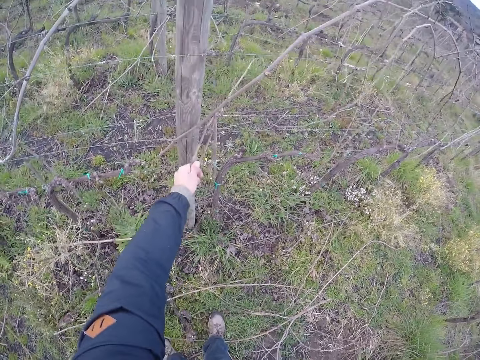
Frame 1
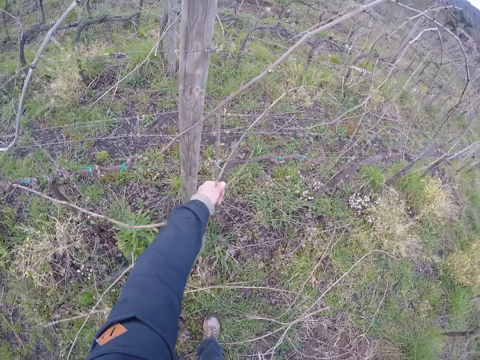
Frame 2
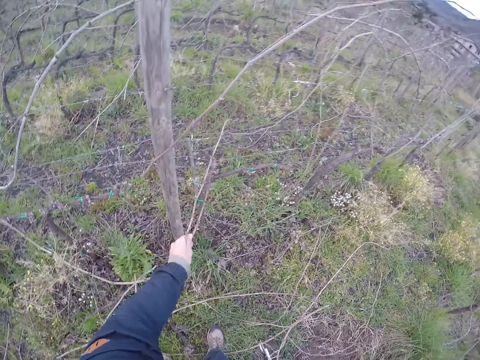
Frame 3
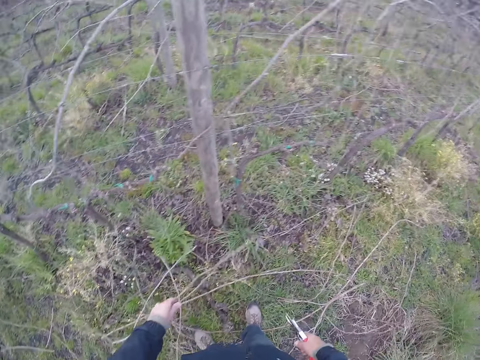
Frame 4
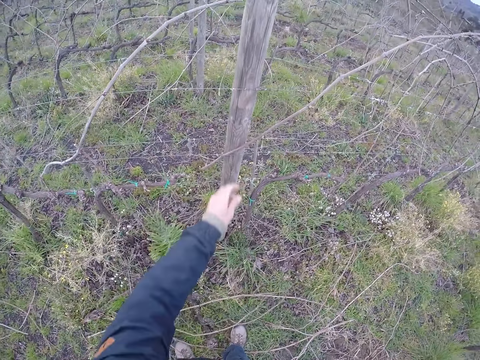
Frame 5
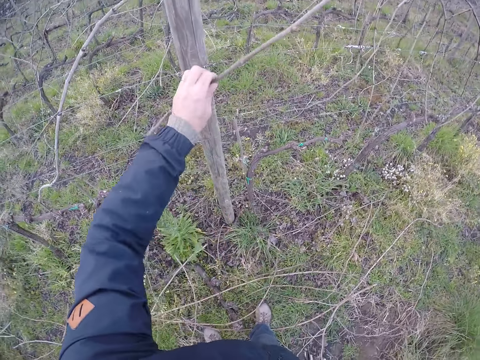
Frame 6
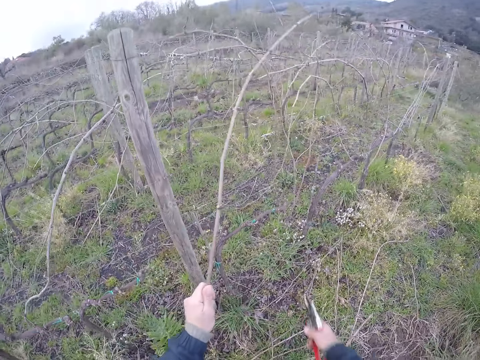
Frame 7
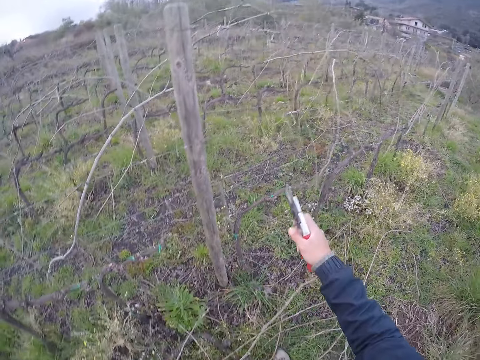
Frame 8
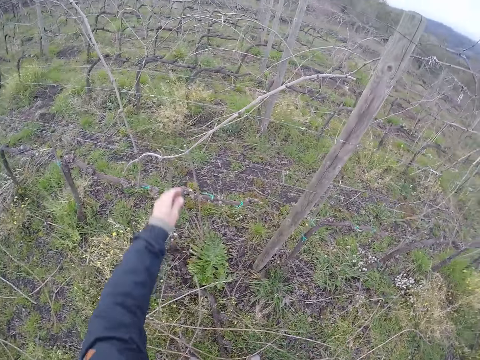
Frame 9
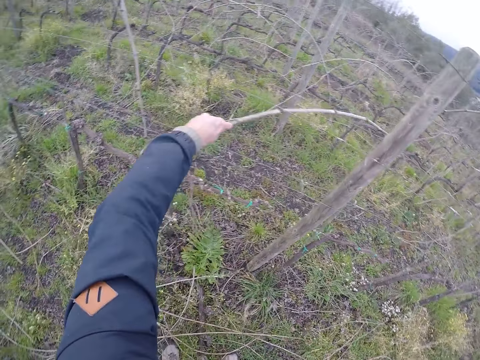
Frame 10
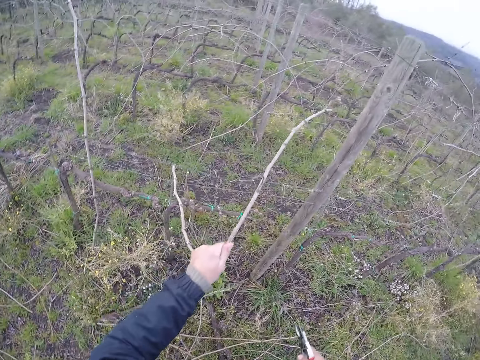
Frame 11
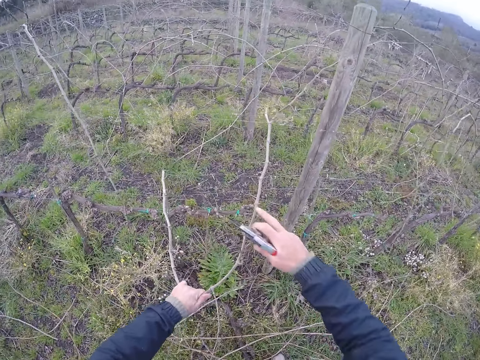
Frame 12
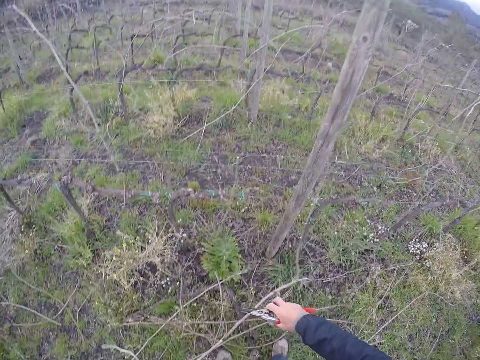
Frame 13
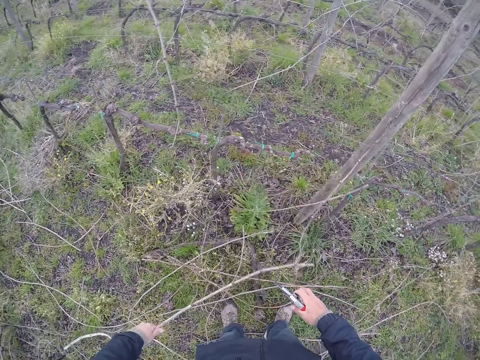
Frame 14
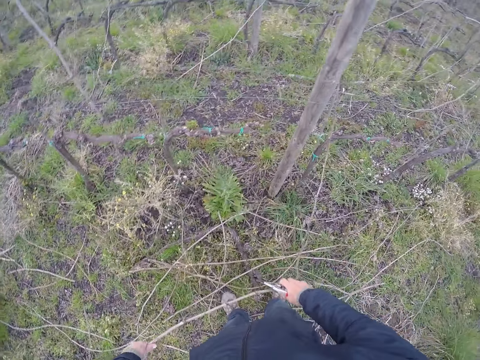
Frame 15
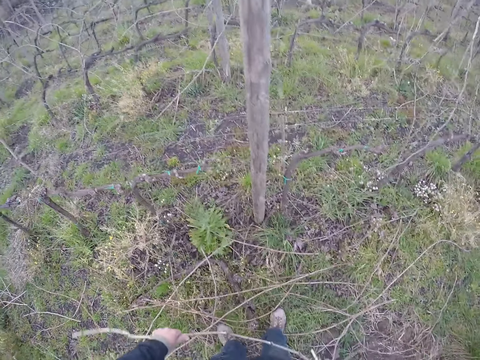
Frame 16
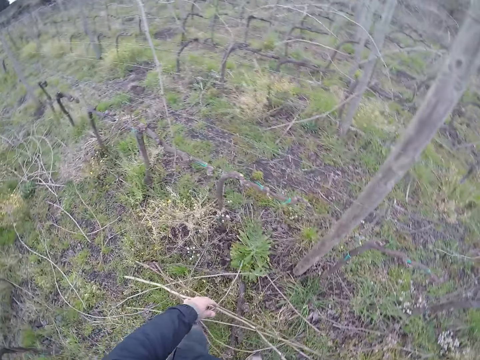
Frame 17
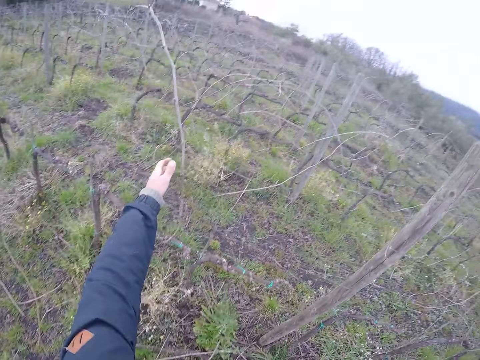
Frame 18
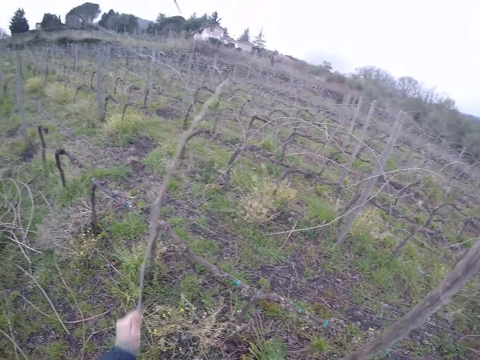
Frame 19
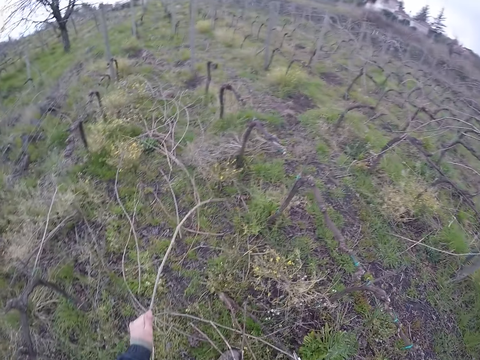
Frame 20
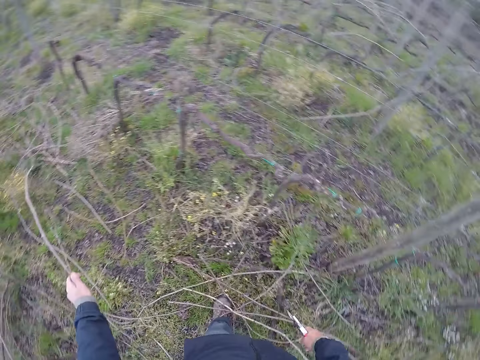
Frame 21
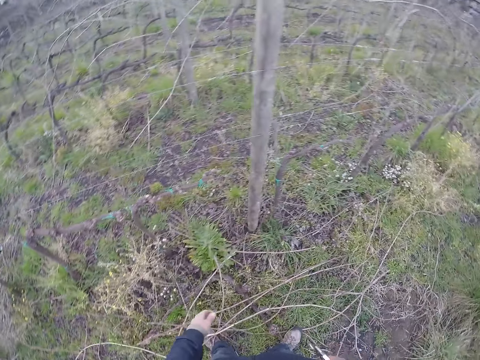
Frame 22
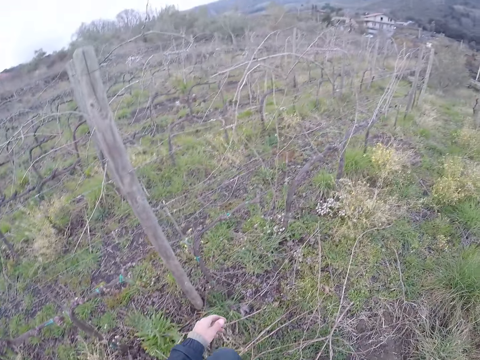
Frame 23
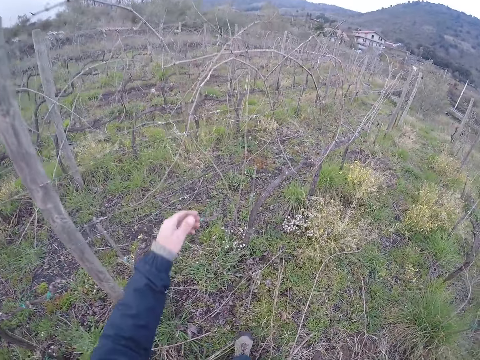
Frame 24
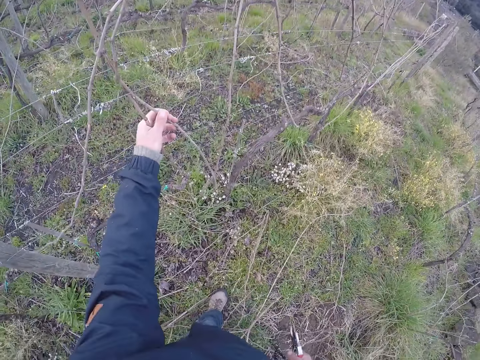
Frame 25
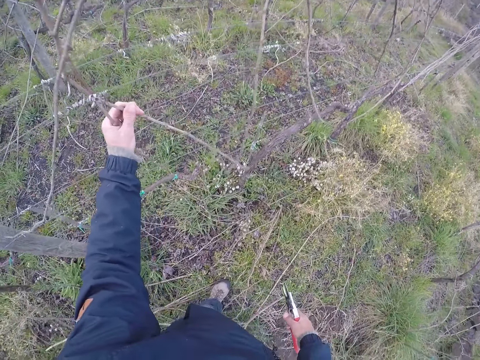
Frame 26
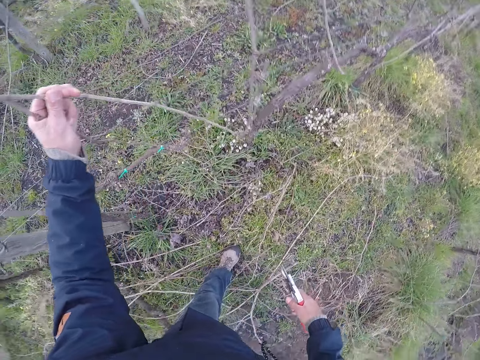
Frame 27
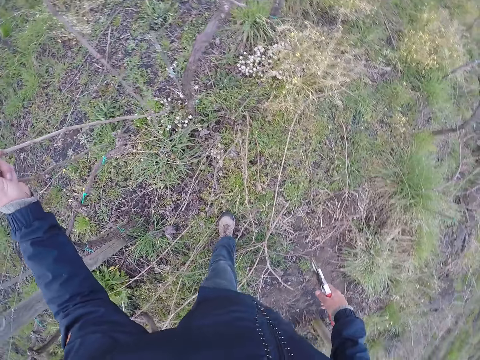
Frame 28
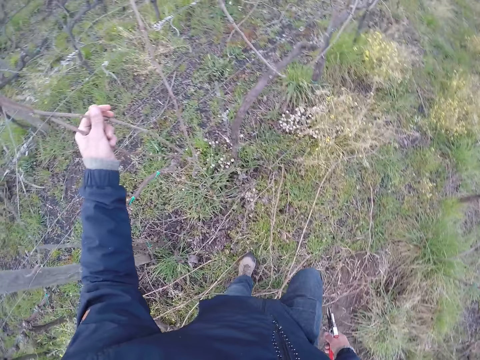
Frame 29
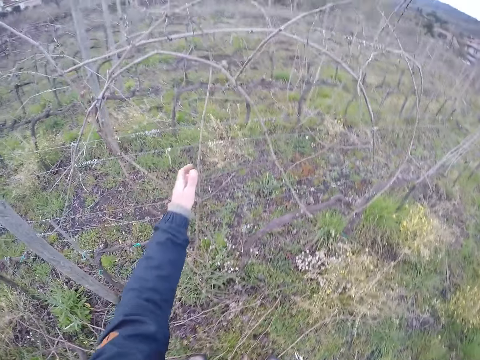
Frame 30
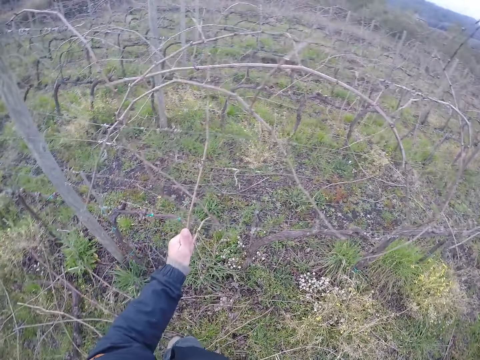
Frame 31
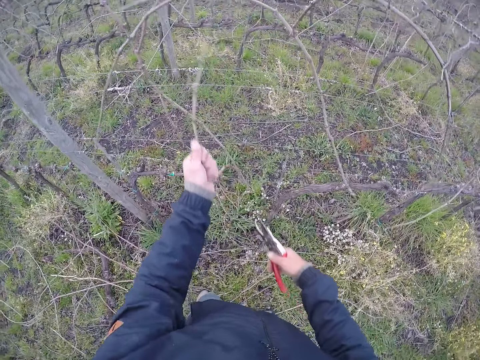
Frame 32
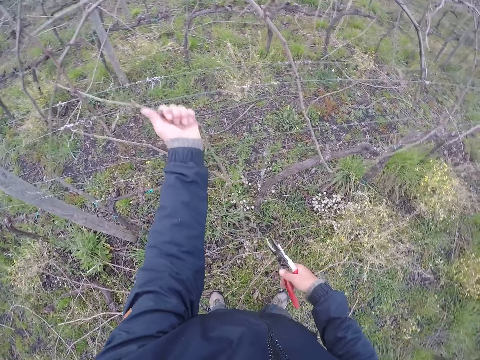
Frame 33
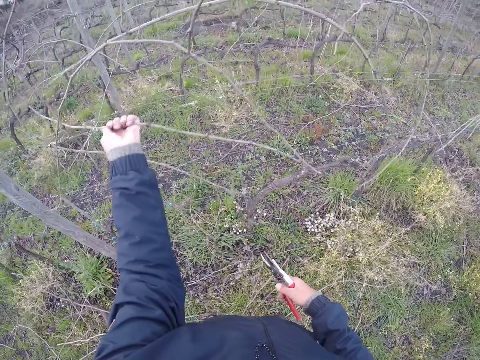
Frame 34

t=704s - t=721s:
The camera wearer holds the branch. He throws the twigs on the ground with his left hand. He pulls a twig from the fence with his left hand. He does so again. He pulls the twig from the fence with both hands. He throws the twigs on the ground with both hands. He pulls a twig from the fence with his left hand. He holds the branch. He throws the twigs on the ground with his left hand. He grabs a twig with his left hand. He holds the branch. He pulls a twig from the fence with his left hand.

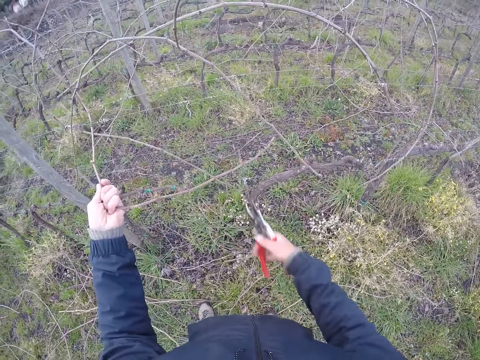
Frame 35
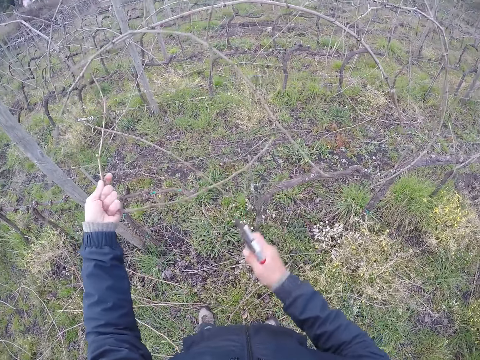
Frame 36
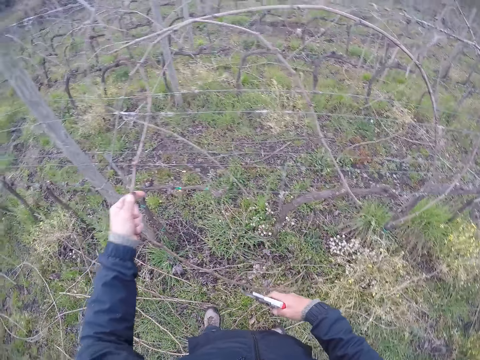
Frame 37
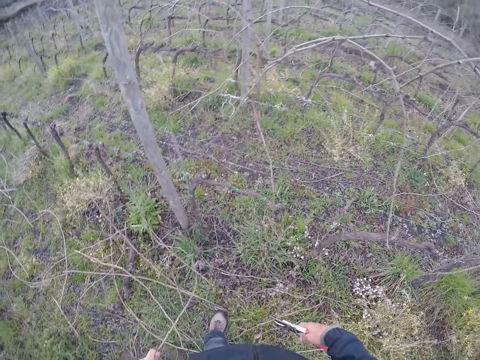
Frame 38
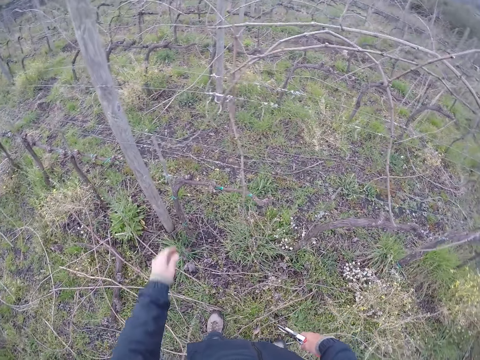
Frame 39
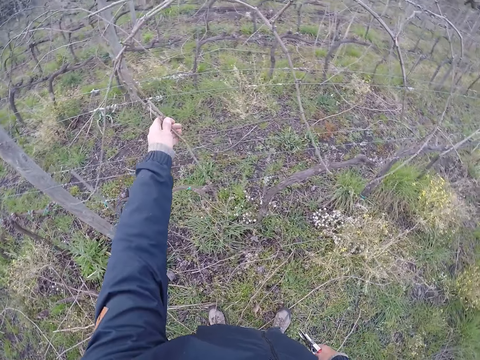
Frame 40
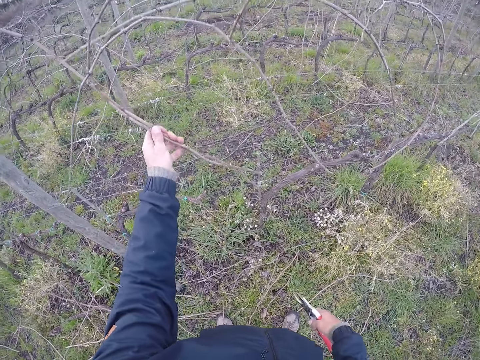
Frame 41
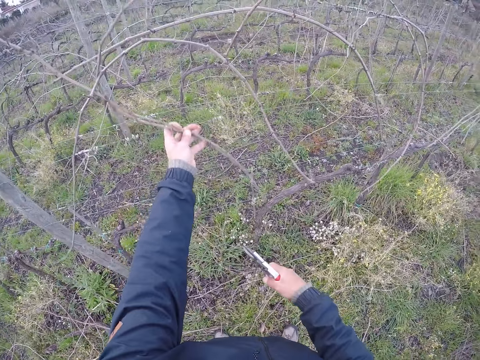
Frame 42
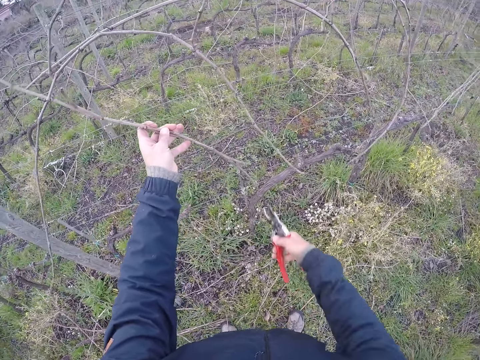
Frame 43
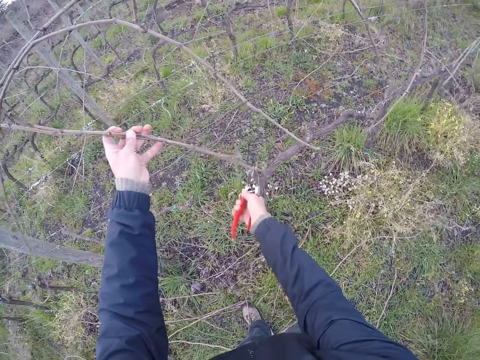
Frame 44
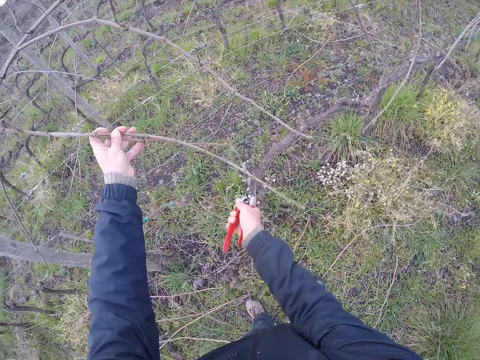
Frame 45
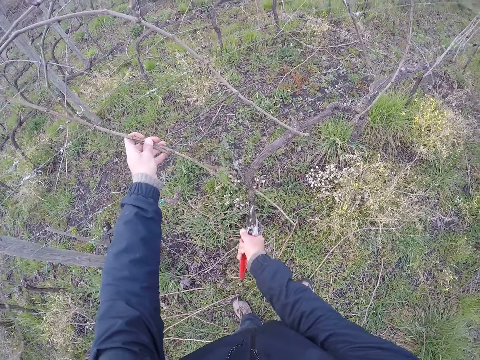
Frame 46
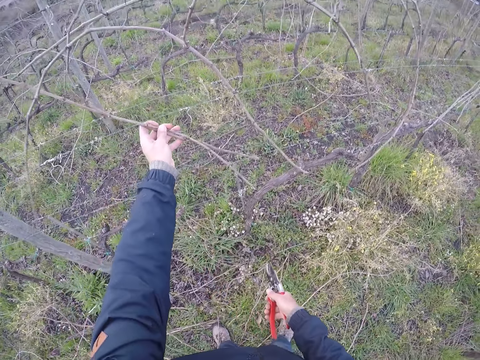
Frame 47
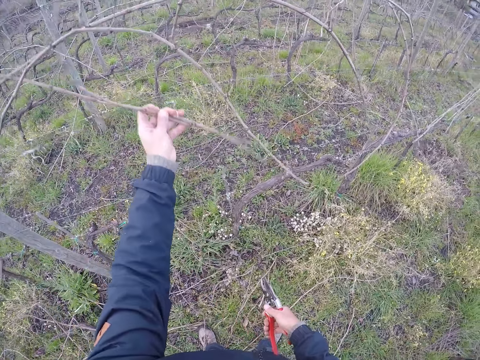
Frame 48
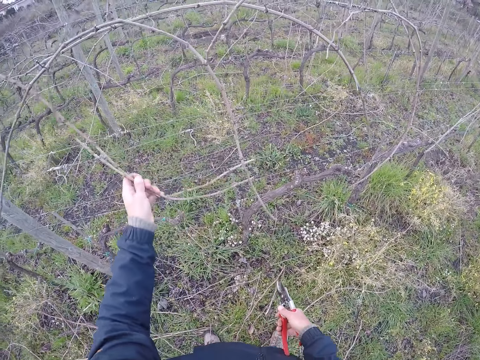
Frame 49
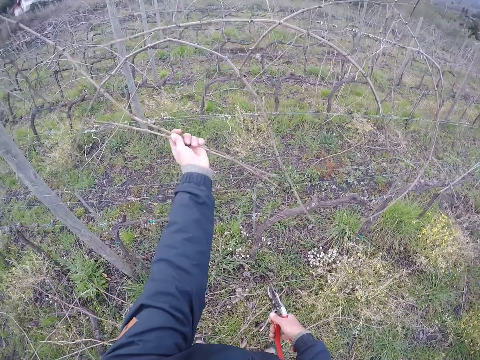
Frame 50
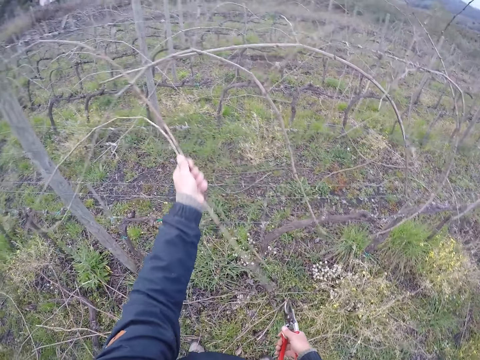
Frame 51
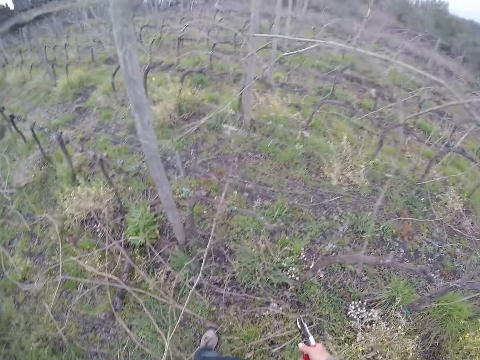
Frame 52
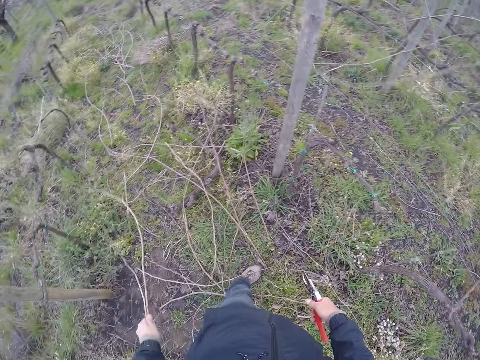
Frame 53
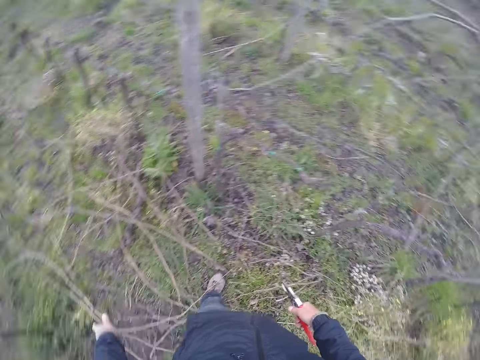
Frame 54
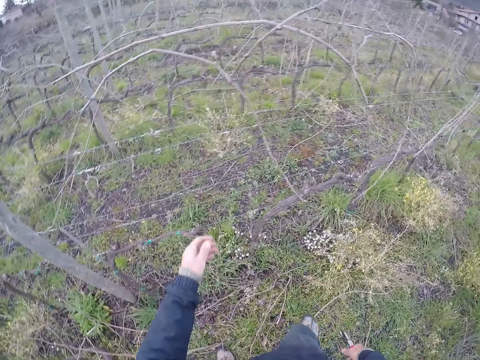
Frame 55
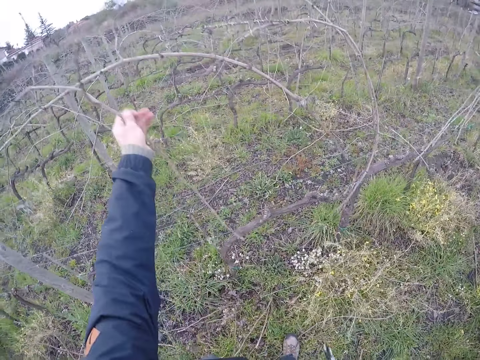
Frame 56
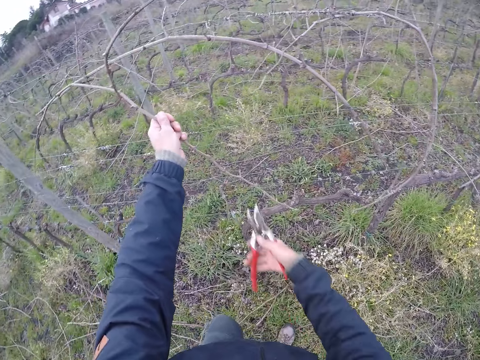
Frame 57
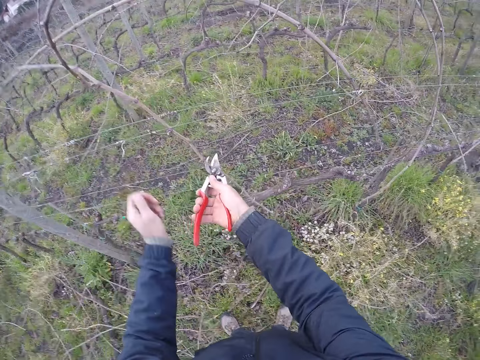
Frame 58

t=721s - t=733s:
The camera wearer pulls the twig from the fence with both hands. He cuts the branch with a plier. He throws the twigs on the ground with his left hand. He pulls a twig from the fence with his left hand. He cuts the twig with the pruner in his right hand. He pulls the twig from the fence with his left hand. He holds the branch. He throws the twigs on the ground with his left hand. He pulls a twig from the fence with his left hand. He holds the branch. He cuts the twig with the pruner in his right hand.
